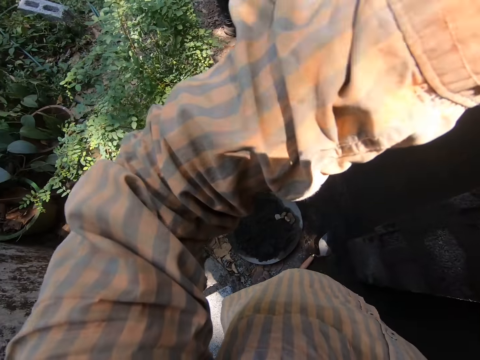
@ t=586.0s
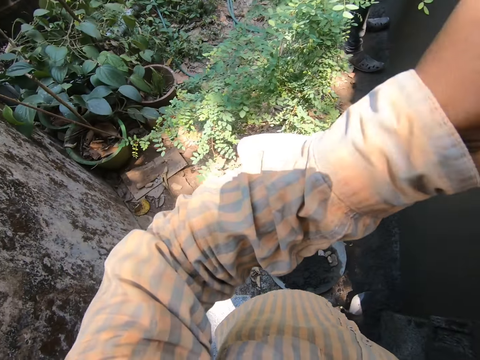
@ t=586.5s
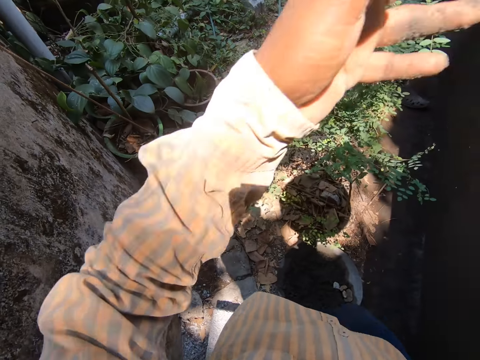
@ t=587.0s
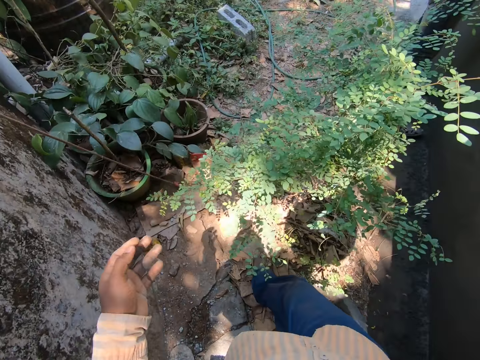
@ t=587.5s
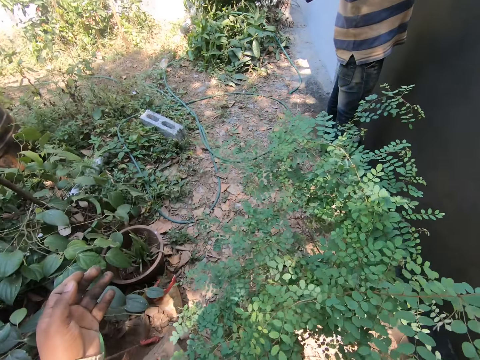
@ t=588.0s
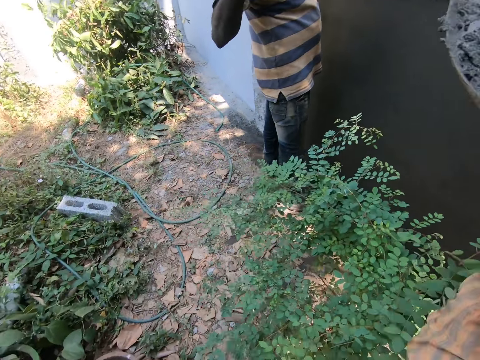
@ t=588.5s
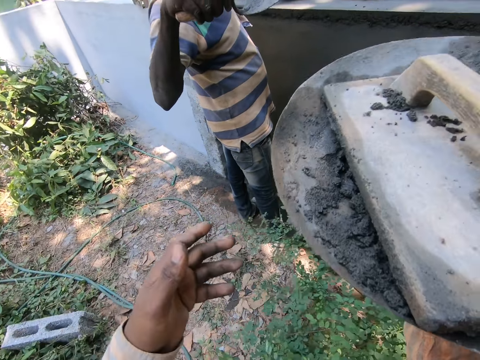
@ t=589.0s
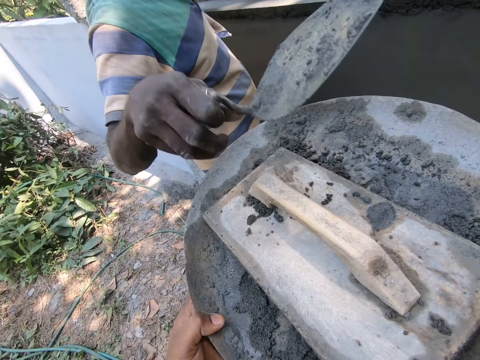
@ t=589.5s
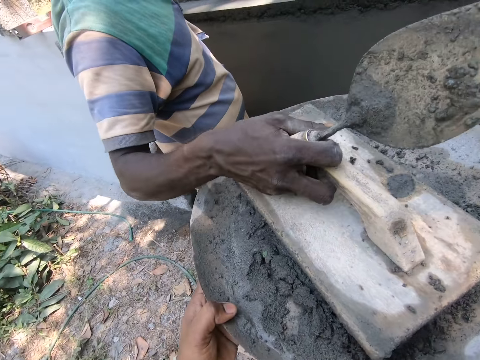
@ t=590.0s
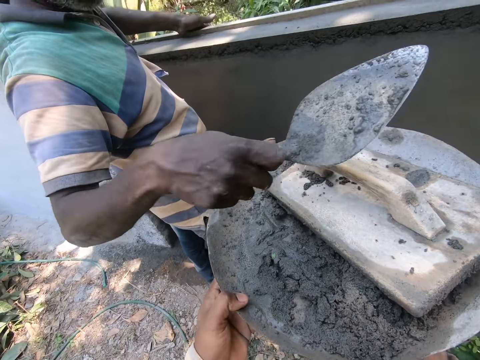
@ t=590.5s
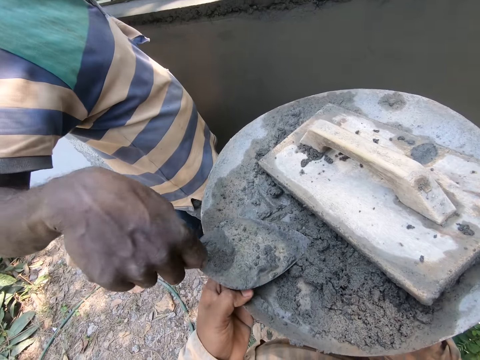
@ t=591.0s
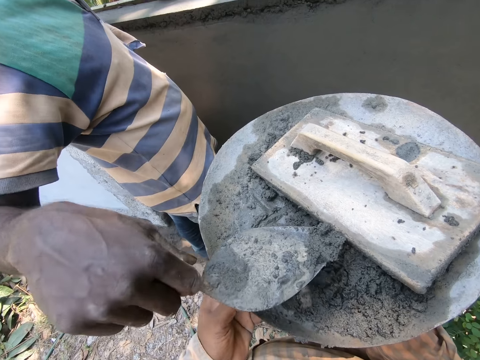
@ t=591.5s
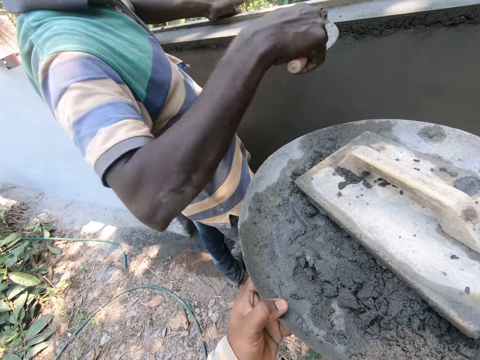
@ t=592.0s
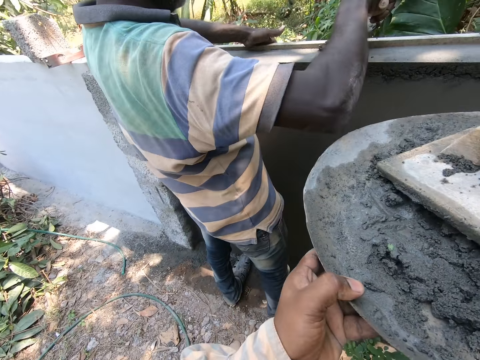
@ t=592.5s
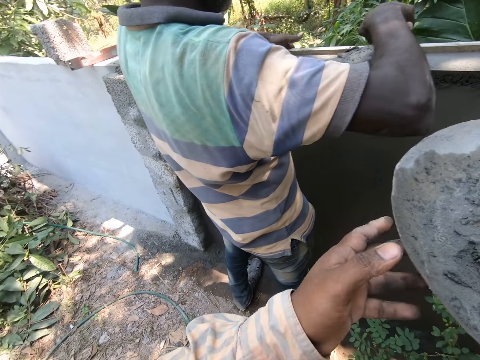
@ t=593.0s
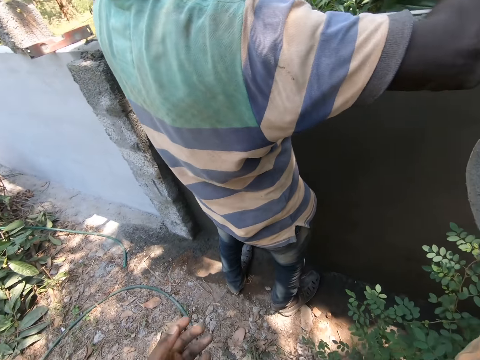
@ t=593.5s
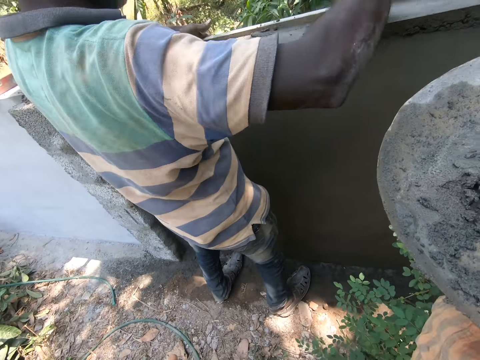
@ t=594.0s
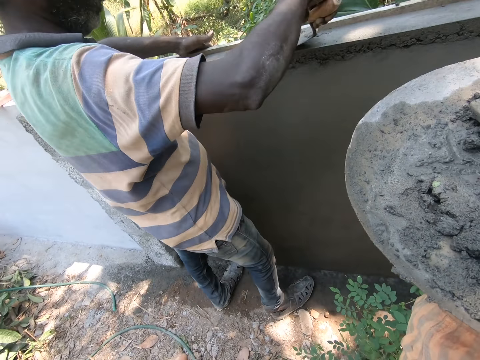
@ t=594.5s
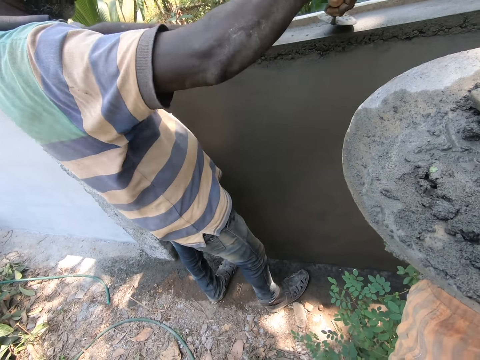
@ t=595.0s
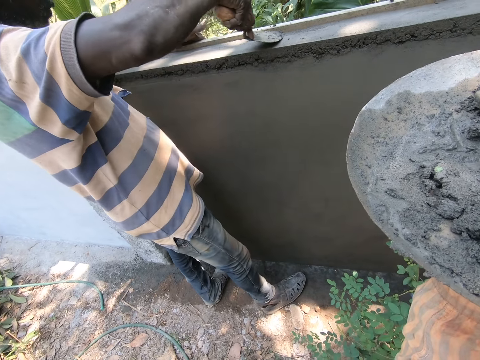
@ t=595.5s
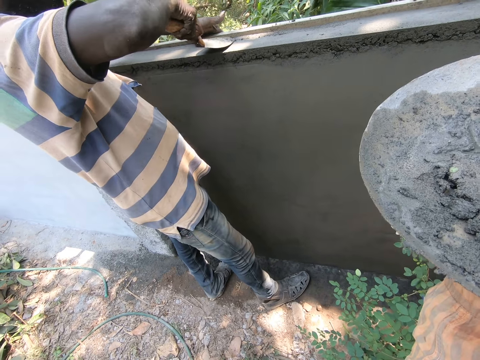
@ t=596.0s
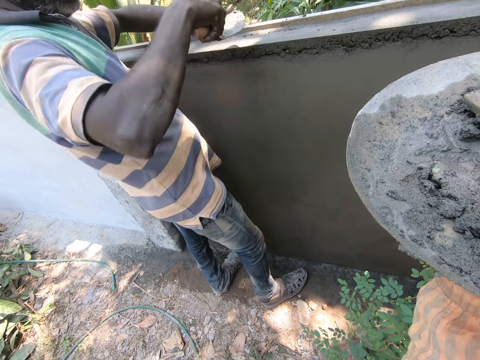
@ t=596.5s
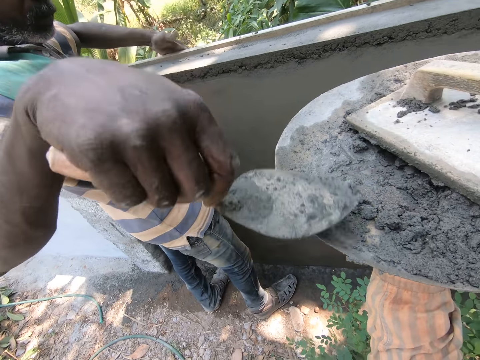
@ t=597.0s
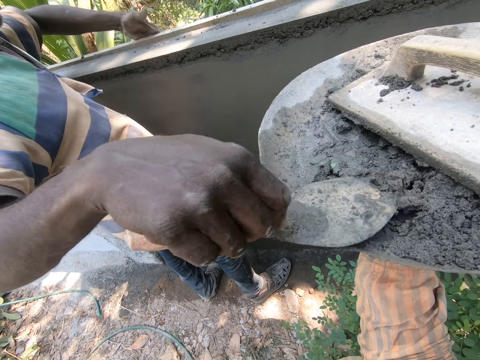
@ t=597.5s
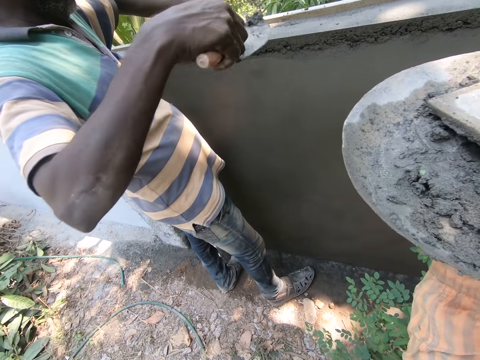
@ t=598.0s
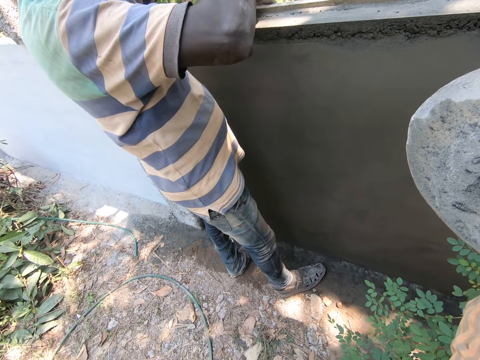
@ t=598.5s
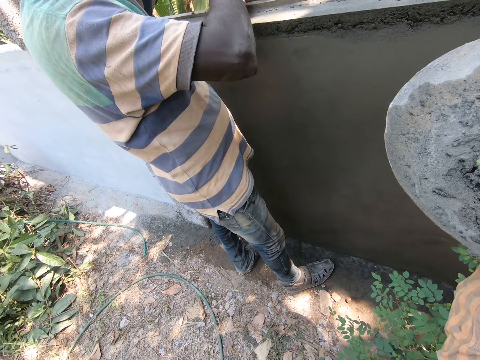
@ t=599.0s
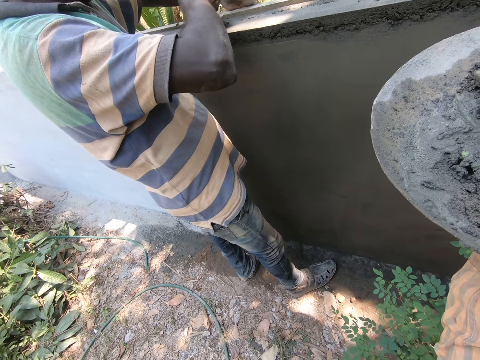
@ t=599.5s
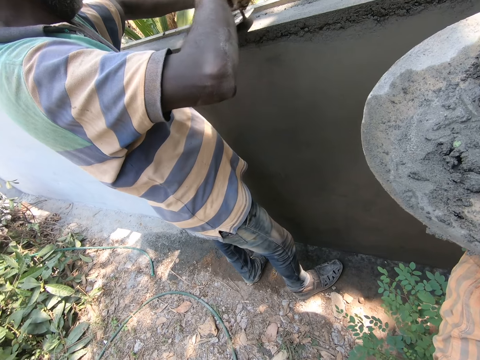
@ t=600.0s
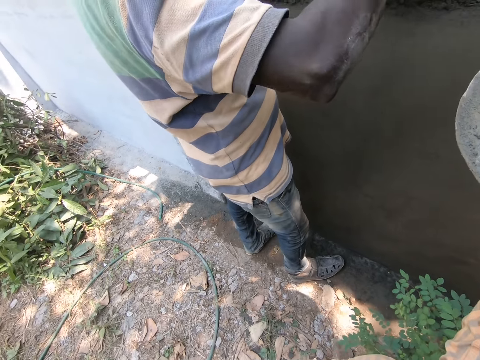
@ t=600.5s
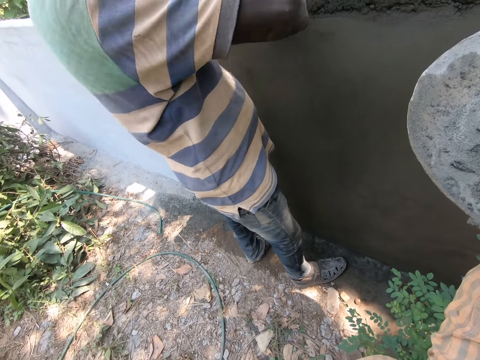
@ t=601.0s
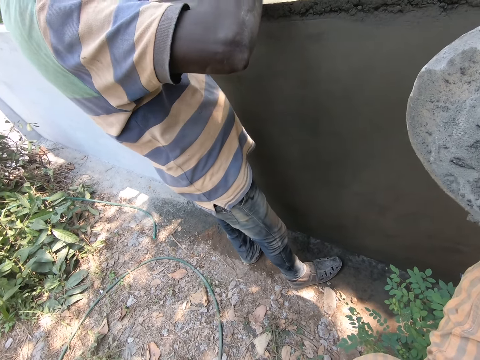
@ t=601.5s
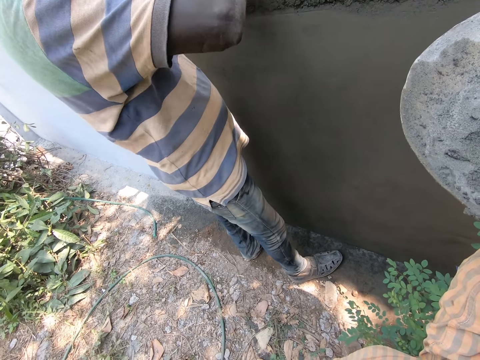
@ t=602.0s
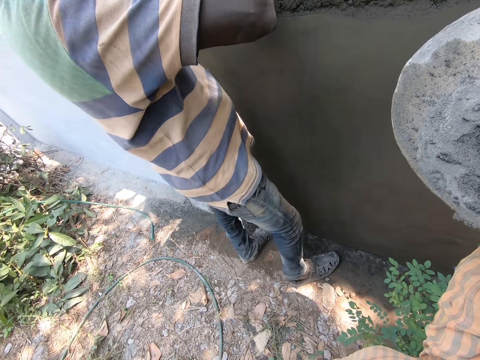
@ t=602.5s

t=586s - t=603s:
The camera wearer walks in the construction site towards a man. The man moves the wooden float in a basin. He scoops the concrete with a trowel. He puts down the concrete. He spreads the concrete with the trowel. He scoops the concrete with the trowel. He puts down the concrete. He spreads the concrete with the trowel.

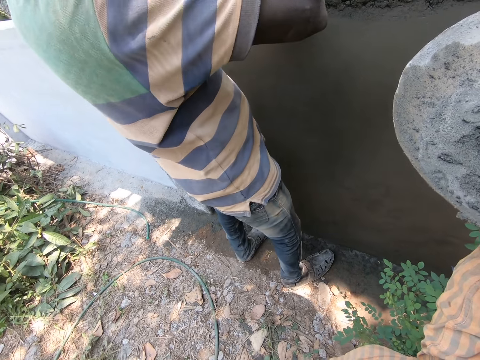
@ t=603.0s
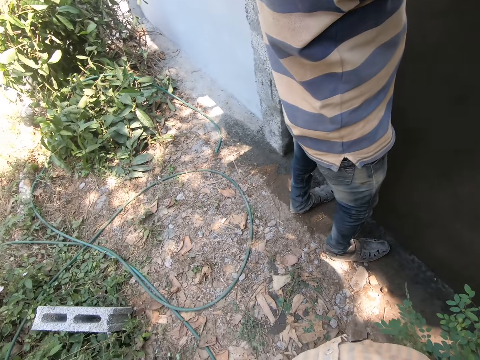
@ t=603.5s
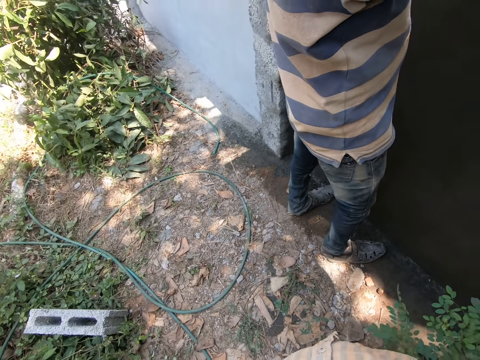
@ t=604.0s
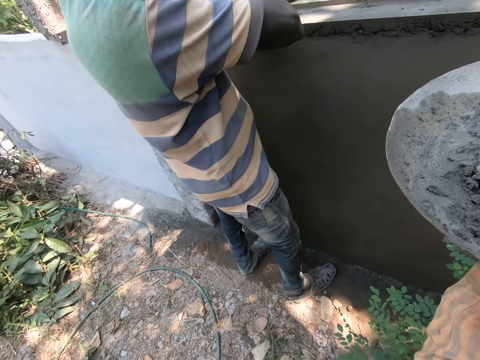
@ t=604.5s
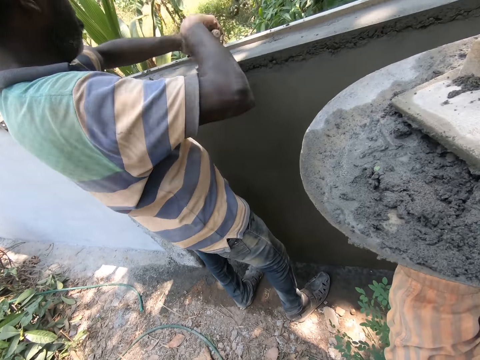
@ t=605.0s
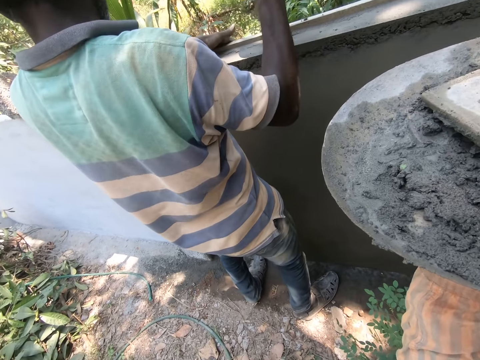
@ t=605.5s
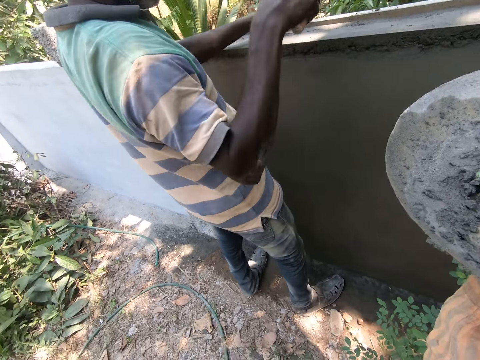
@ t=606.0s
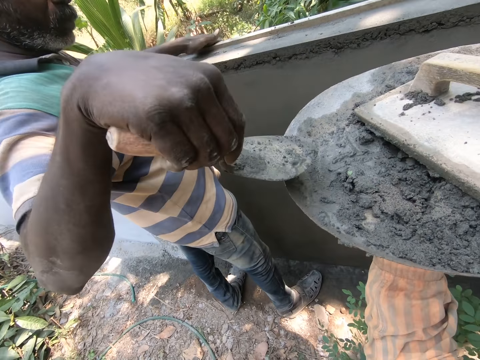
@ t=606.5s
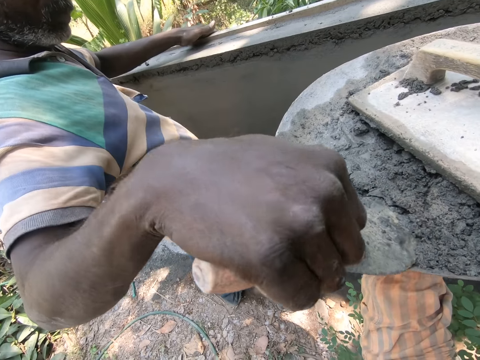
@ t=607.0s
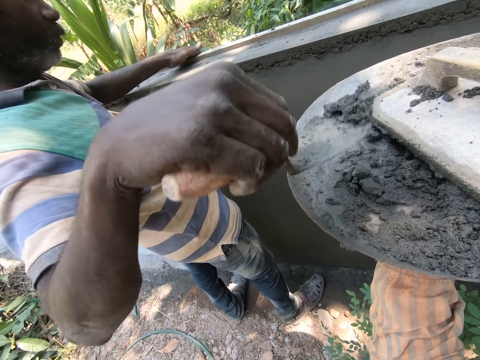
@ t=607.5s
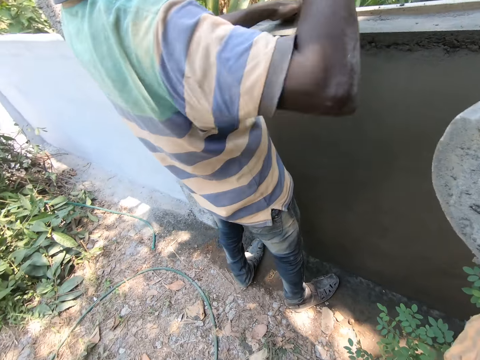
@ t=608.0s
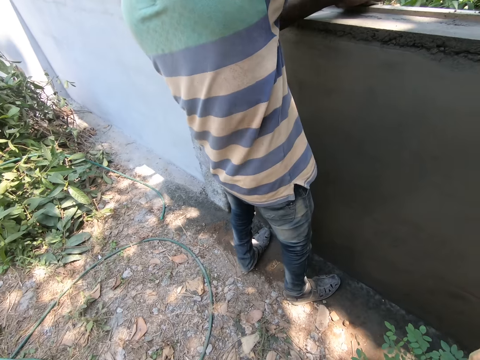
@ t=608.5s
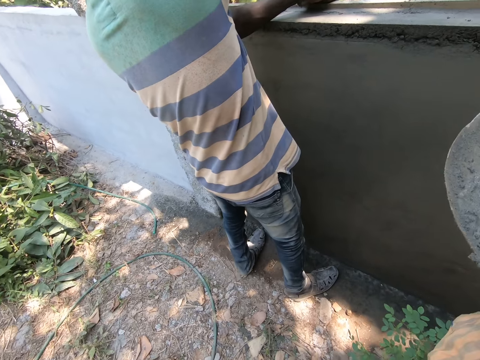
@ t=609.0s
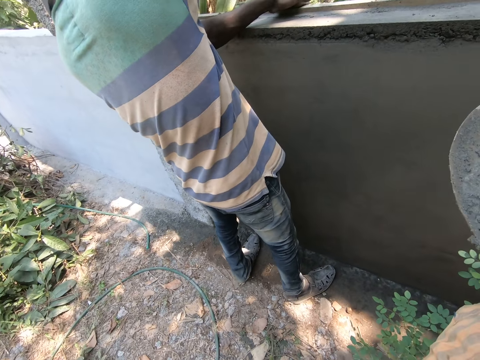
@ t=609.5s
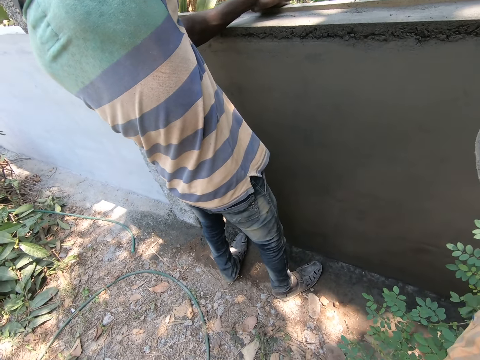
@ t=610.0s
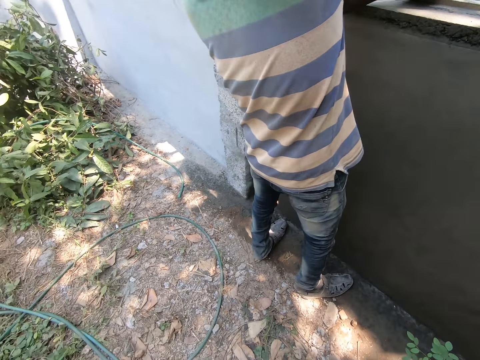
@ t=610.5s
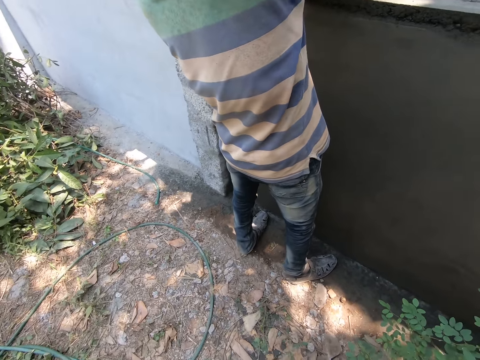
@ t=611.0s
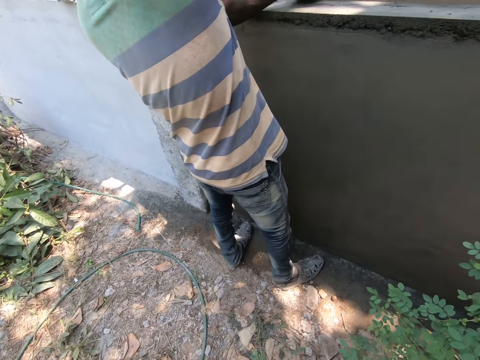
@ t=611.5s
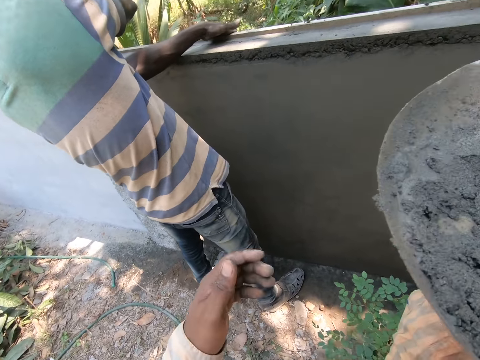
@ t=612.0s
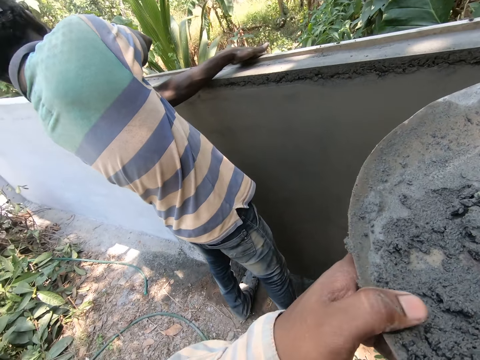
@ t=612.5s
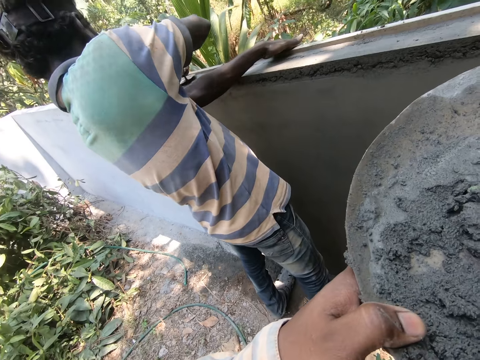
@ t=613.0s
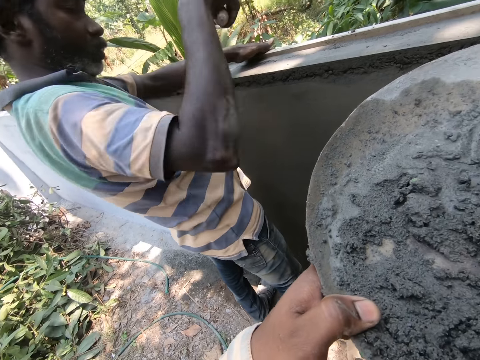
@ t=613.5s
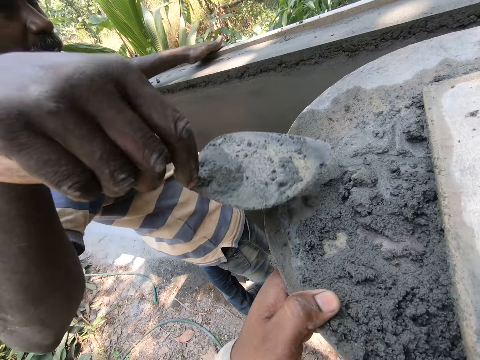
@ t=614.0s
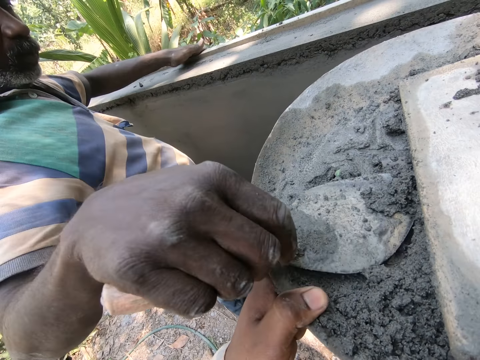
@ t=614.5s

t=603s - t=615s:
The camera wearer looks around. A man scoops the concrete with the trowel. The man spreads the concrete with the trowel. The camera wearer looks around and holds the basin with both hands.
